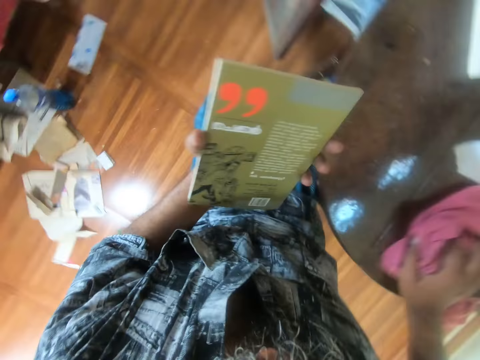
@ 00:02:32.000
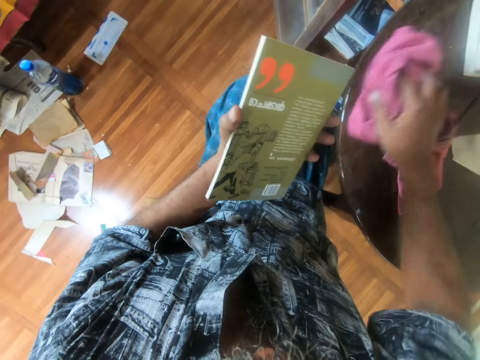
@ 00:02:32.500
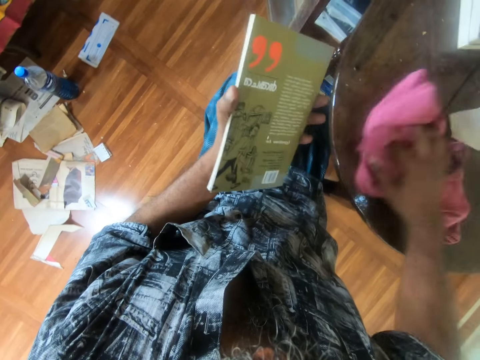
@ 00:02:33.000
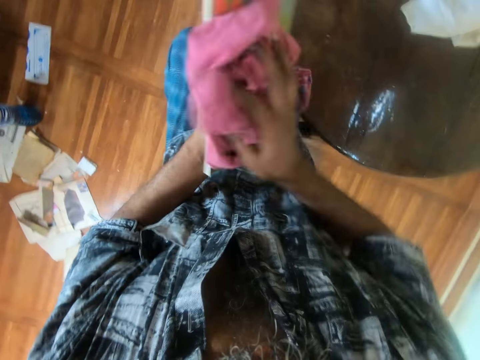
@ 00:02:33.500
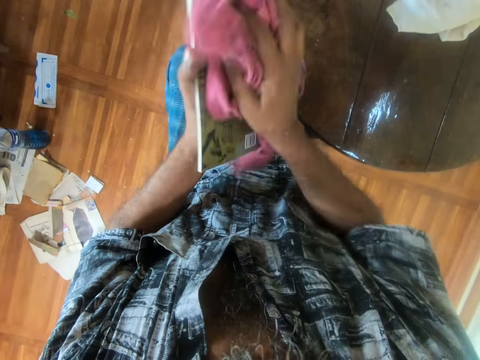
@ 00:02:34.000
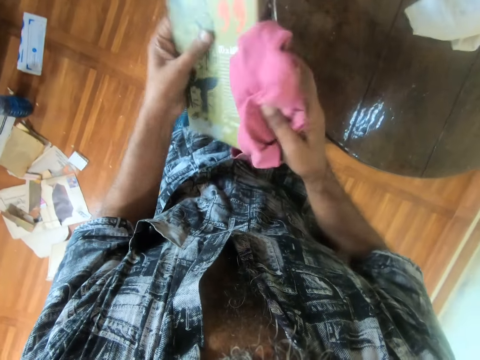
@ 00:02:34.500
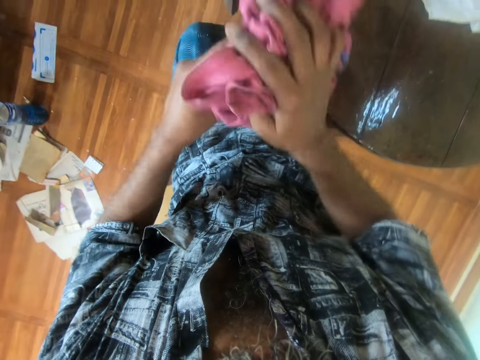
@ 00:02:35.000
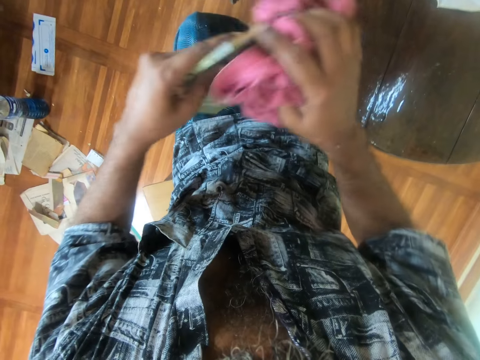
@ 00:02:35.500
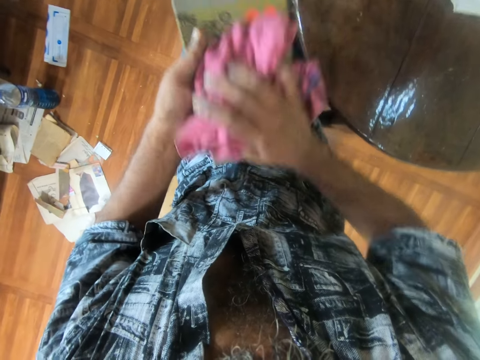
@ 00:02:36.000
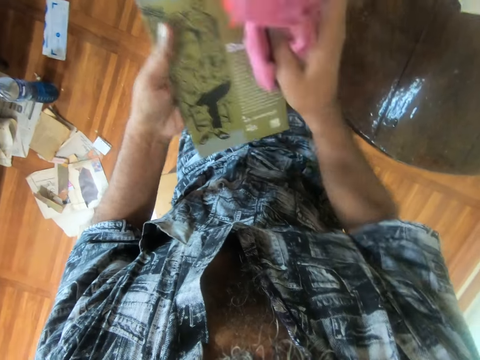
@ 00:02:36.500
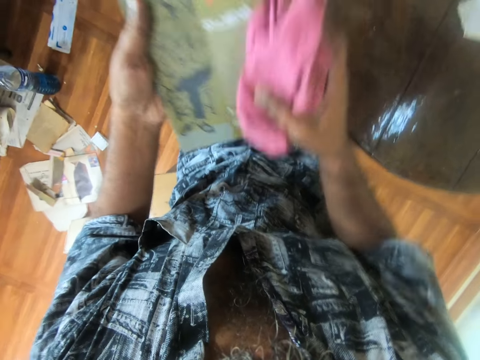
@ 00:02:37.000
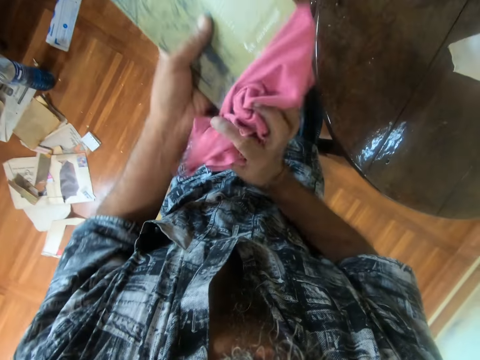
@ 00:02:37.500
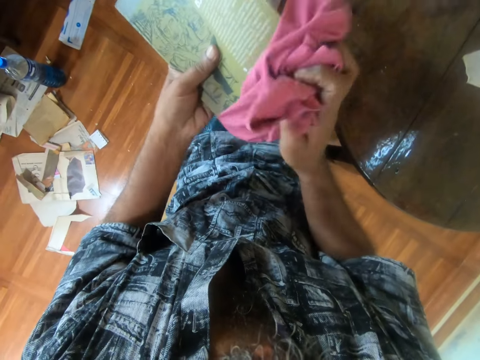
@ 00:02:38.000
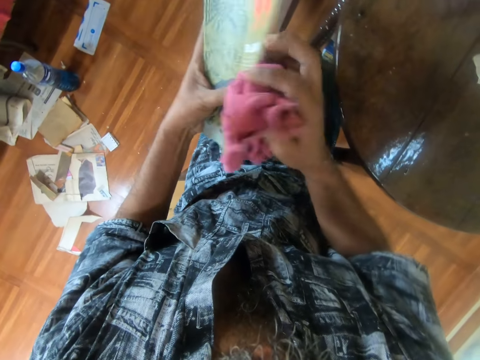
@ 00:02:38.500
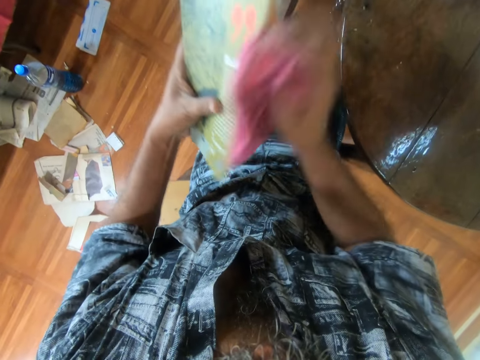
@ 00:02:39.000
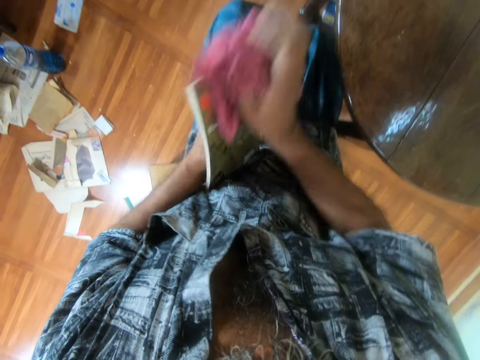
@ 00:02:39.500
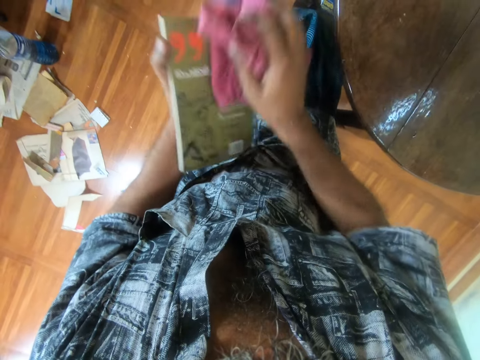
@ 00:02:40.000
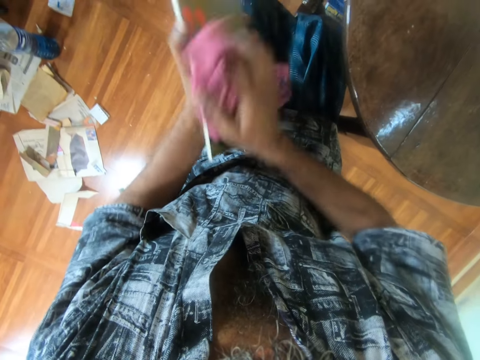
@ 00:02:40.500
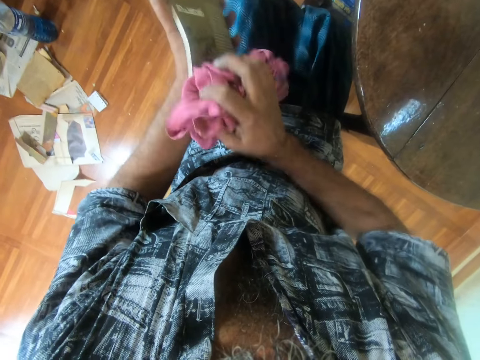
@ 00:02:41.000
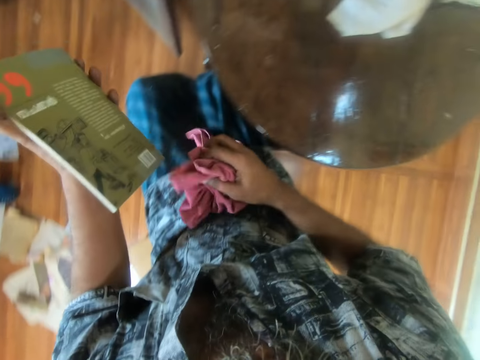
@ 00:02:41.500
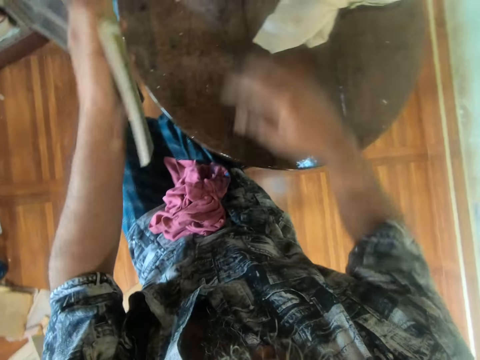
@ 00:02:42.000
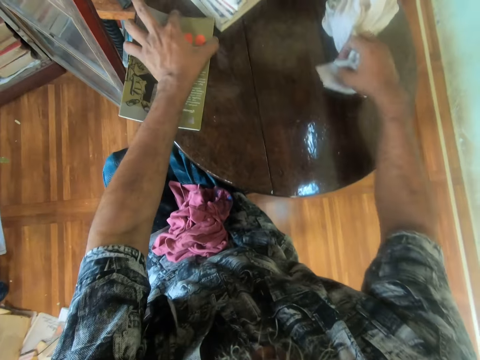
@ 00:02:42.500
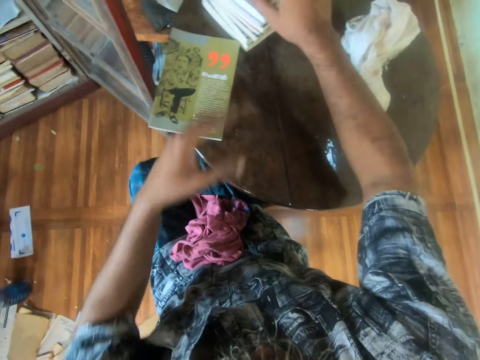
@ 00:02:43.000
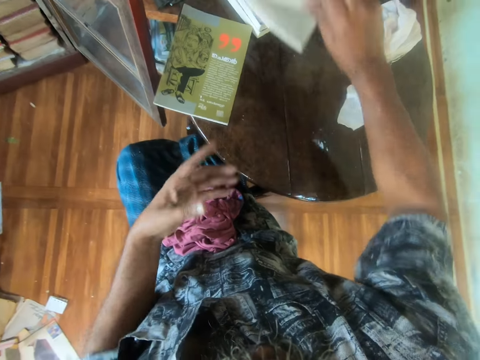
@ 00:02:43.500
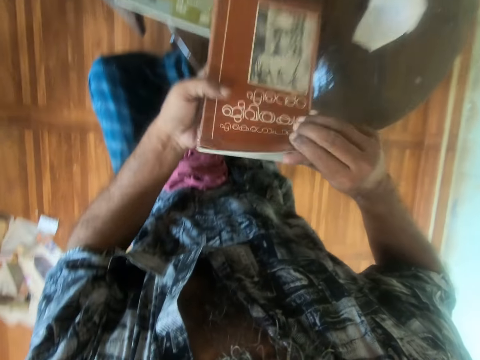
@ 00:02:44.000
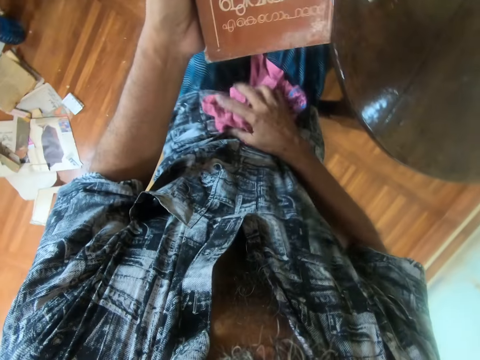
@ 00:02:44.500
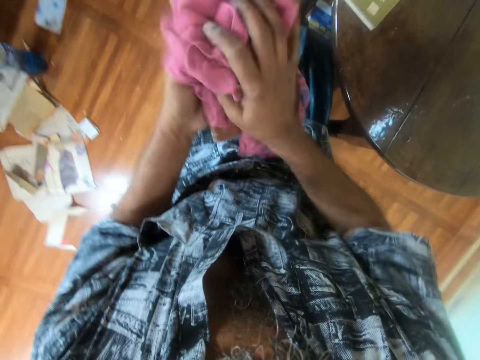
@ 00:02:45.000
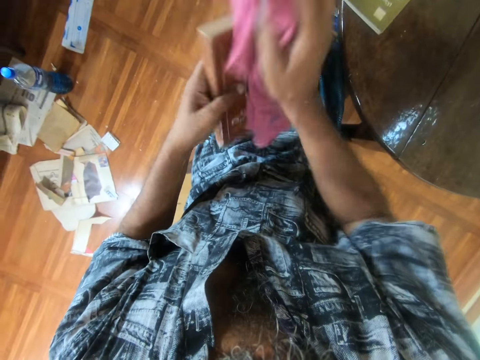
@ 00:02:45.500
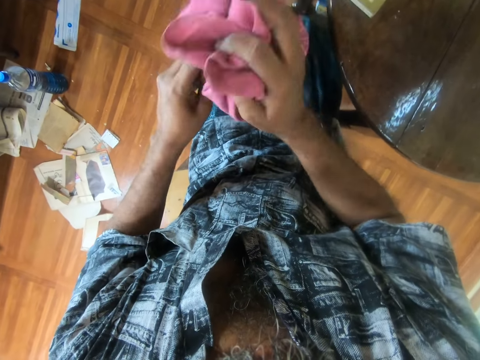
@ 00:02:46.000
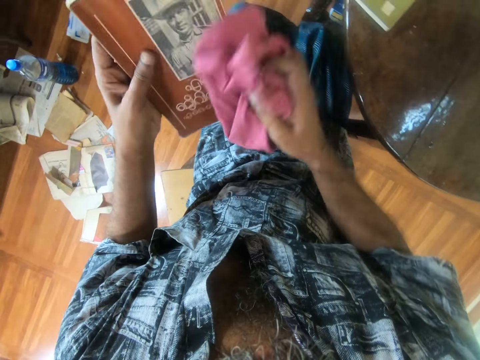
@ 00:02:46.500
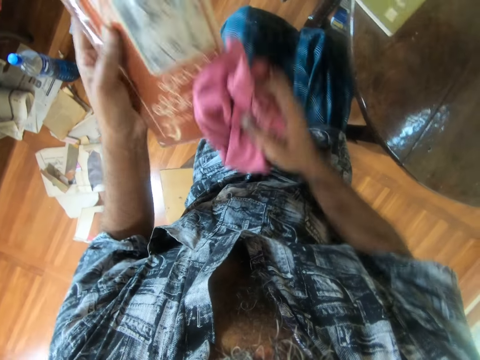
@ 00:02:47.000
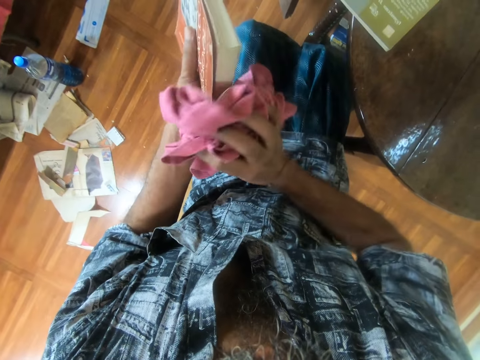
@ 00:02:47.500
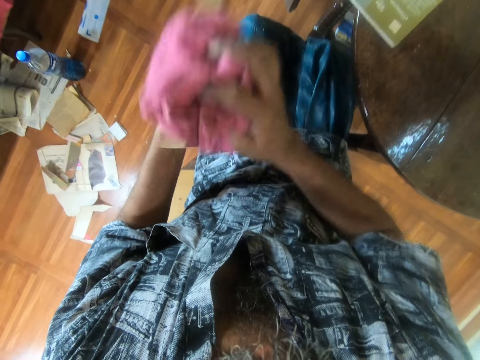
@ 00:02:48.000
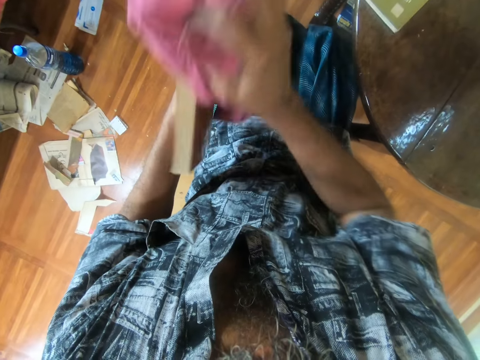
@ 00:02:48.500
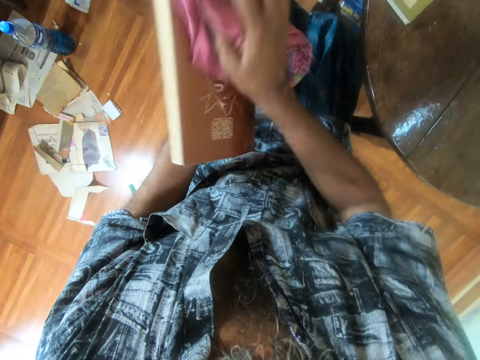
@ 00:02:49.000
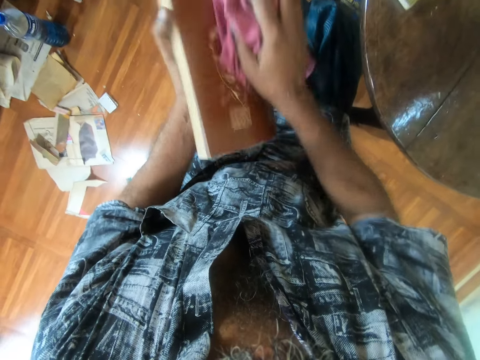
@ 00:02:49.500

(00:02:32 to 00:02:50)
The camera wearer wipes the table. They look at a book. They wipe the book. They put the wiper or rag on the lap. They put the book on the table. They hold the wiper on the table. They touch the rag. They pick up a book from the pile. They pick up the wiper on the lap. They wipe the book.

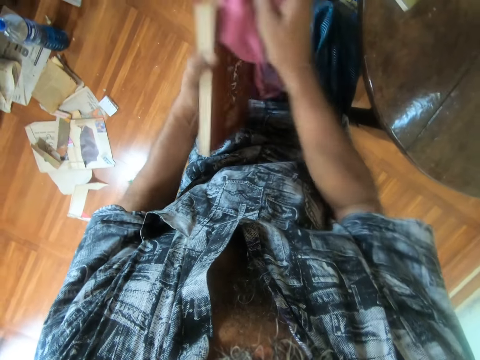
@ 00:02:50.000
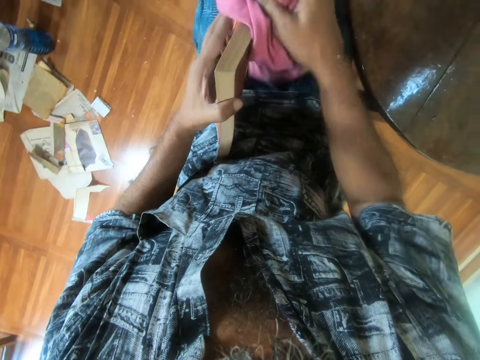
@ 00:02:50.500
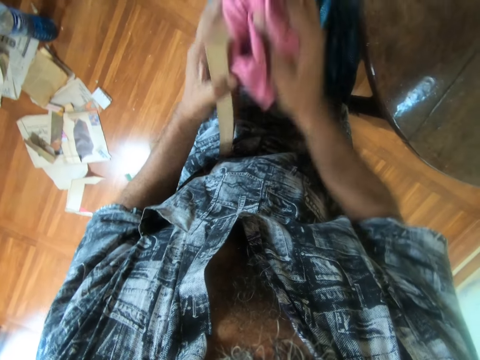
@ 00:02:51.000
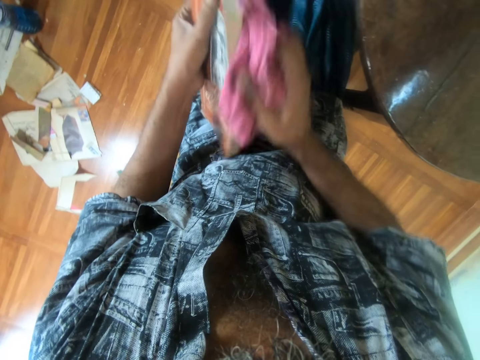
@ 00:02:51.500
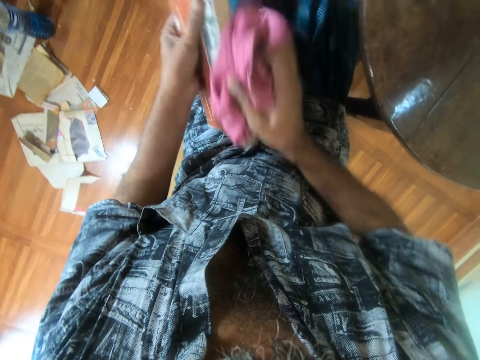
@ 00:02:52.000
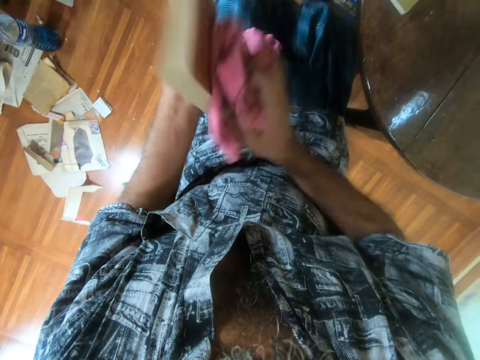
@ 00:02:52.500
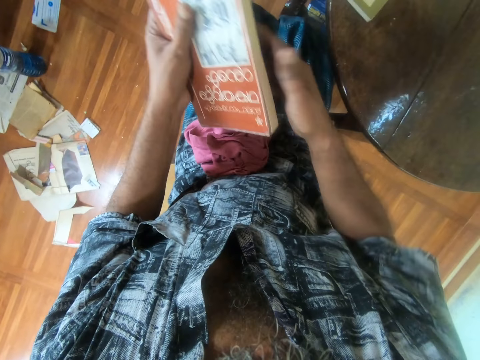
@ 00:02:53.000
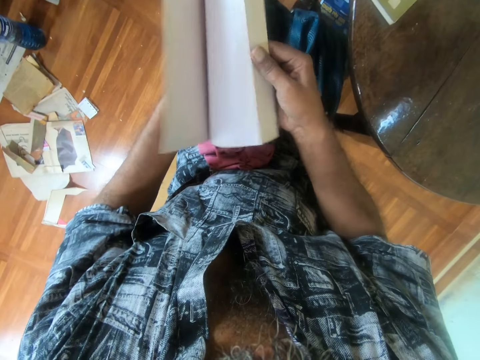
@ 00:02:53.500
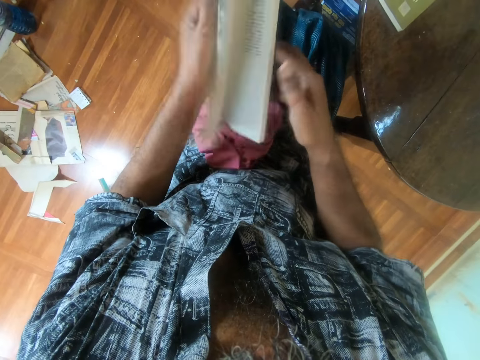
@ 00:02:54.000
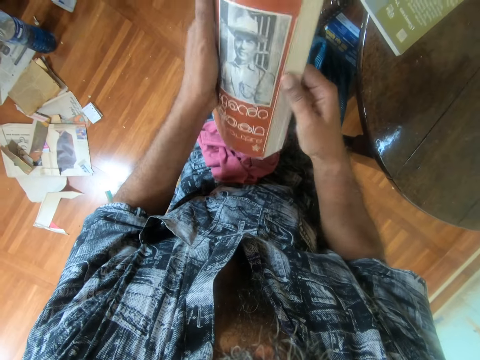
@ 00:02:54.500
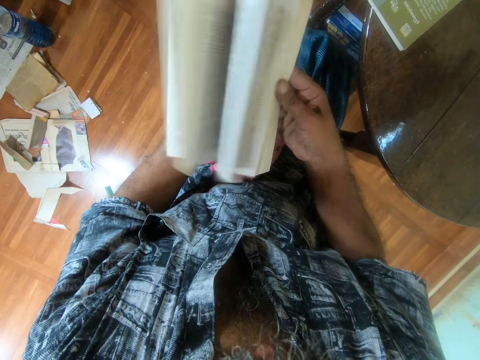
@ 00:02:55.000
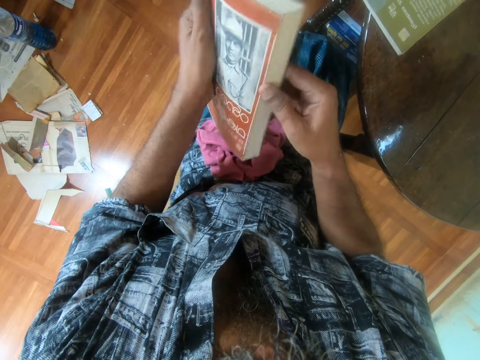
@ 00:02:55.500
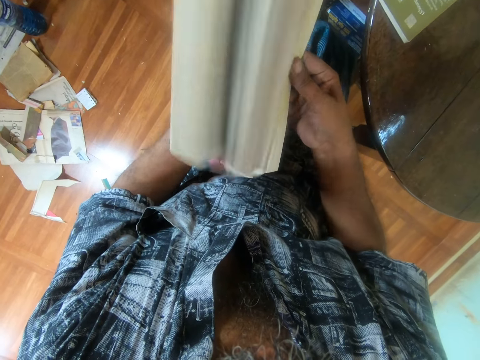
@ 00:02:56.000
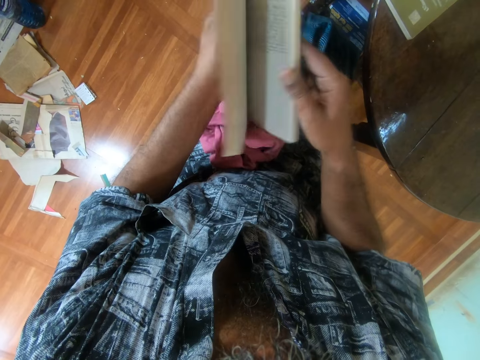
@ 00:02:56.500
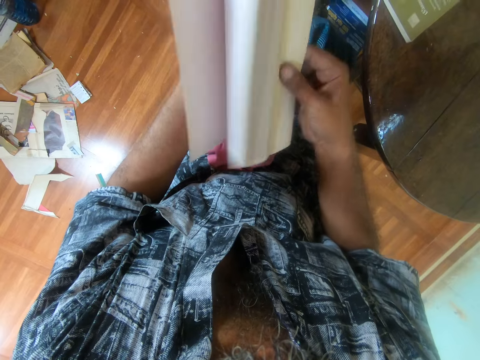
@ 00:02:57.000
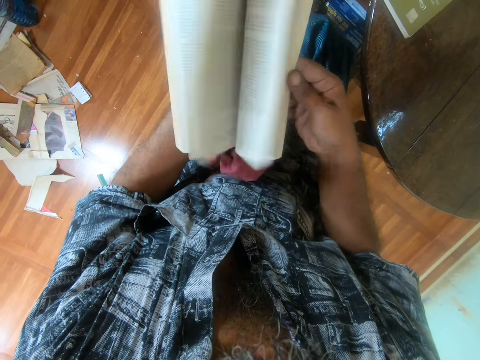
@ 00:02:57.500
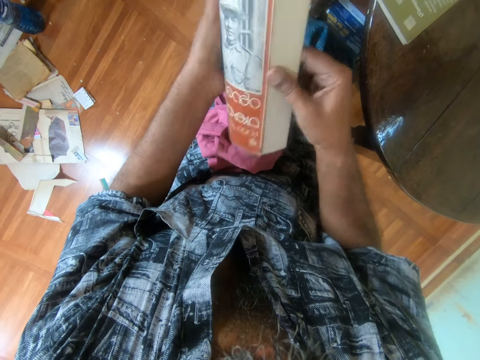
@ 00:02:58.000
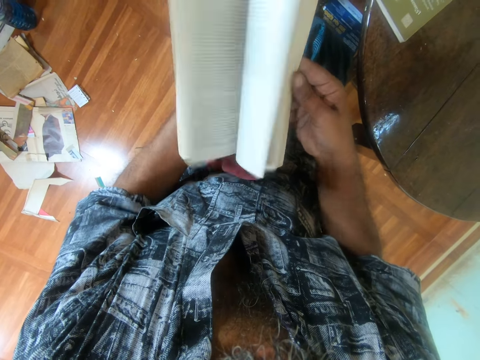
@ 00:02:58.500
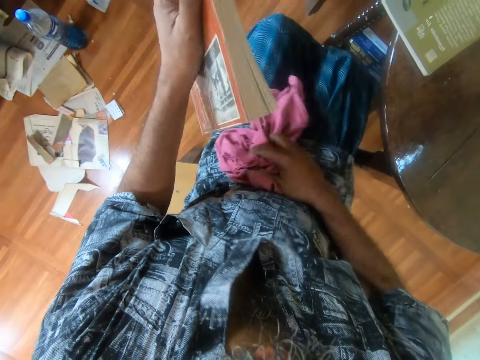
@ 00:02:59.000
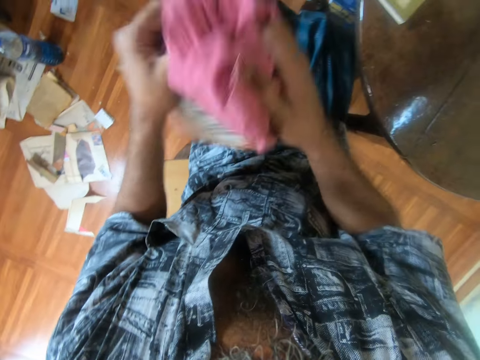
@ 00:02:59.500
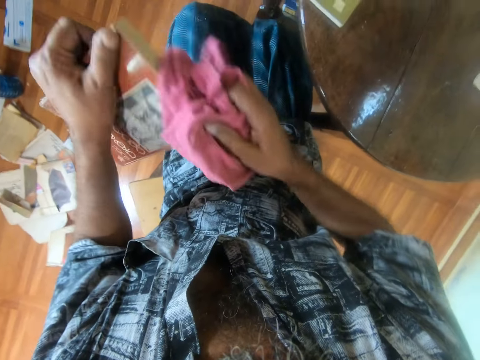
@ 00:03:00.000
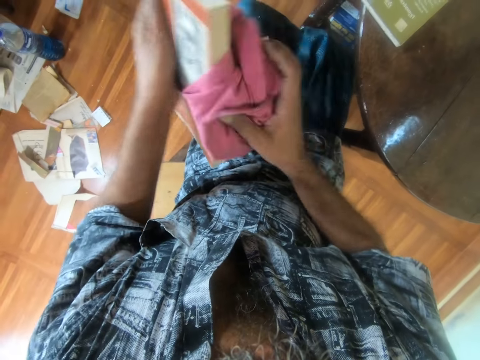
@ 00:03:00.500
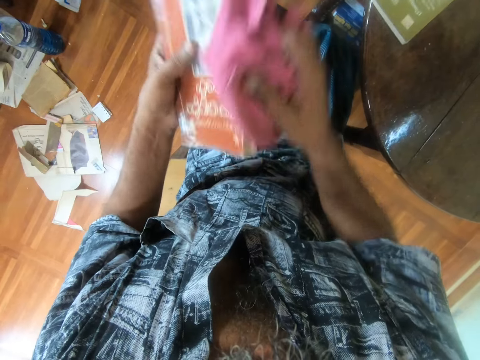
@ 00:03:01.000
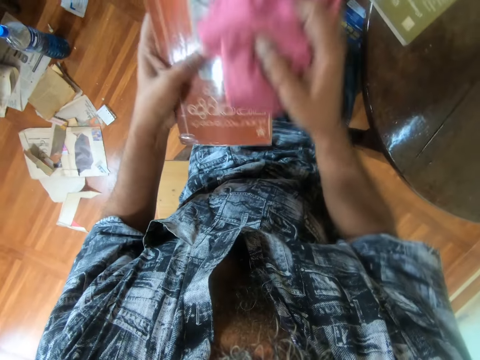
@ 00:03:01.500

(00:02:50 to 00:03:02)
The camera wearer puts down the wiper on the lap. They peruse through the book. They open the book. They pick up the wiper on the lap. They wipe the book.
